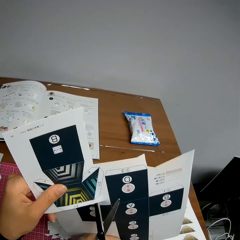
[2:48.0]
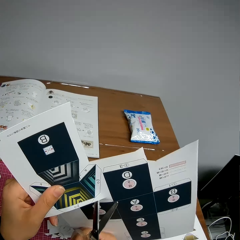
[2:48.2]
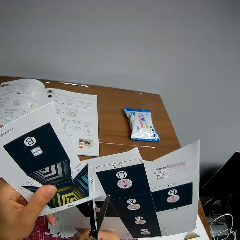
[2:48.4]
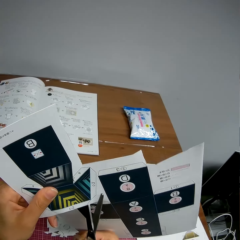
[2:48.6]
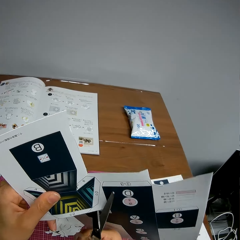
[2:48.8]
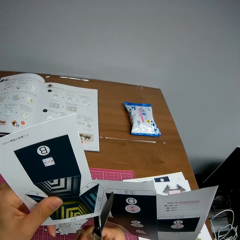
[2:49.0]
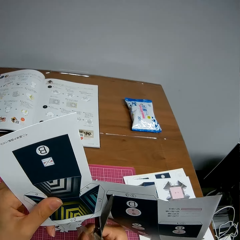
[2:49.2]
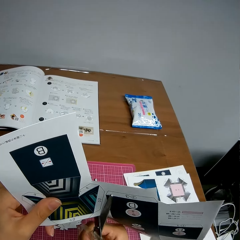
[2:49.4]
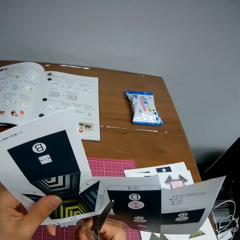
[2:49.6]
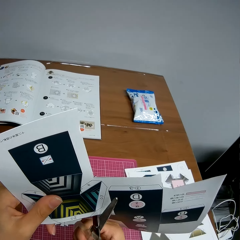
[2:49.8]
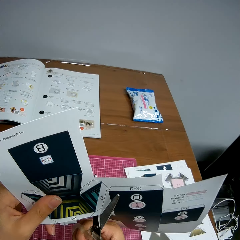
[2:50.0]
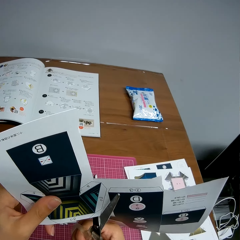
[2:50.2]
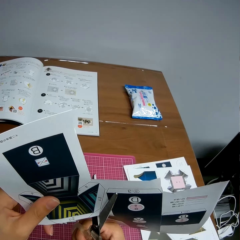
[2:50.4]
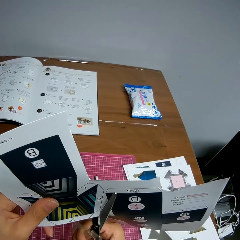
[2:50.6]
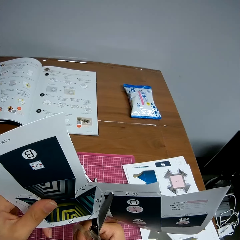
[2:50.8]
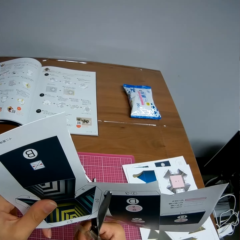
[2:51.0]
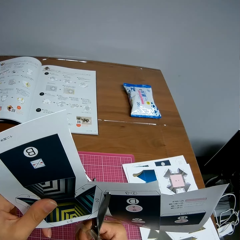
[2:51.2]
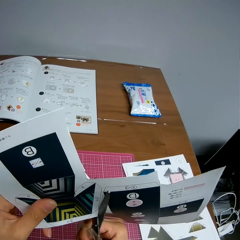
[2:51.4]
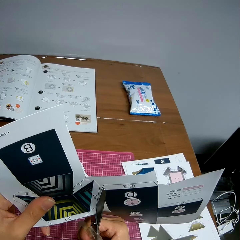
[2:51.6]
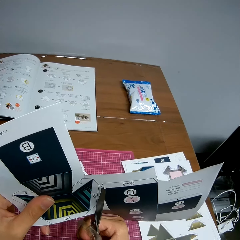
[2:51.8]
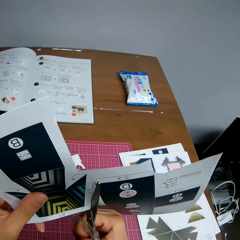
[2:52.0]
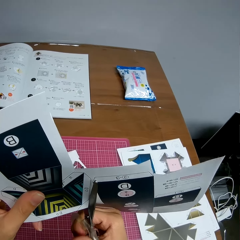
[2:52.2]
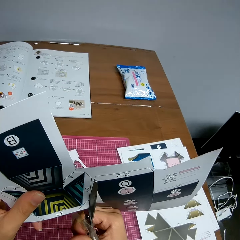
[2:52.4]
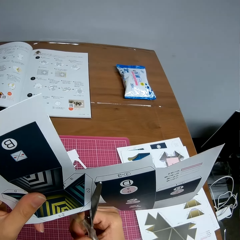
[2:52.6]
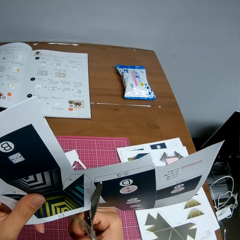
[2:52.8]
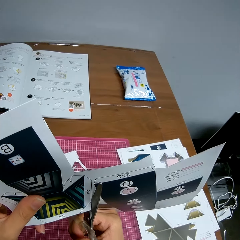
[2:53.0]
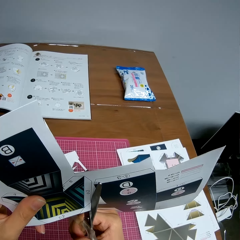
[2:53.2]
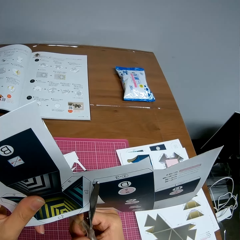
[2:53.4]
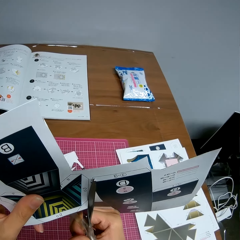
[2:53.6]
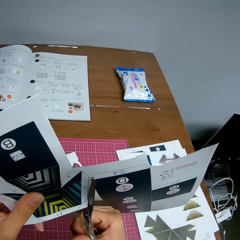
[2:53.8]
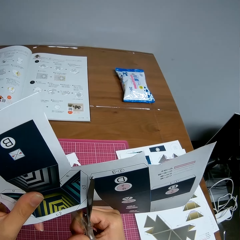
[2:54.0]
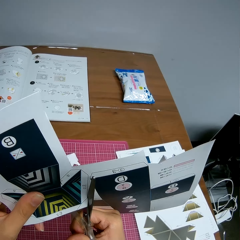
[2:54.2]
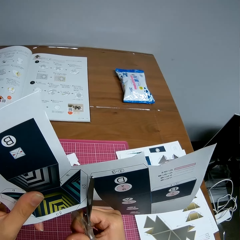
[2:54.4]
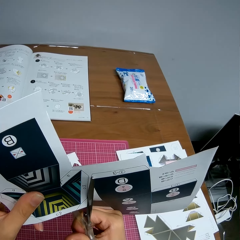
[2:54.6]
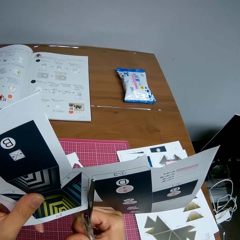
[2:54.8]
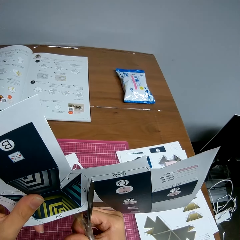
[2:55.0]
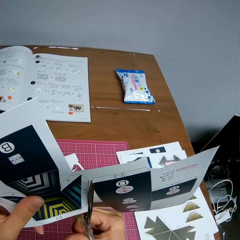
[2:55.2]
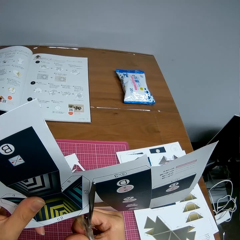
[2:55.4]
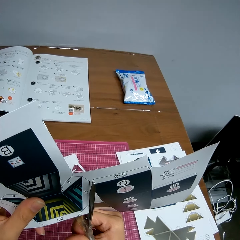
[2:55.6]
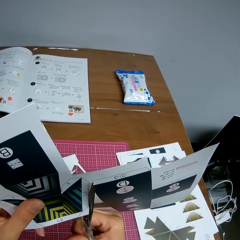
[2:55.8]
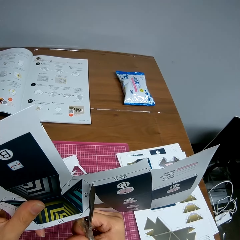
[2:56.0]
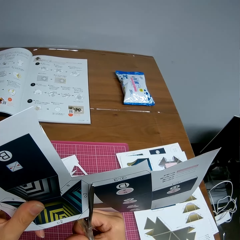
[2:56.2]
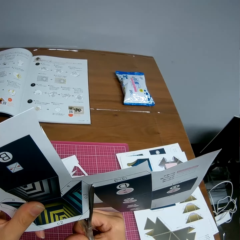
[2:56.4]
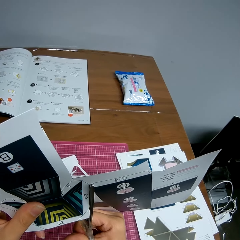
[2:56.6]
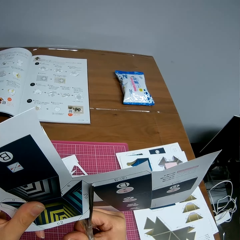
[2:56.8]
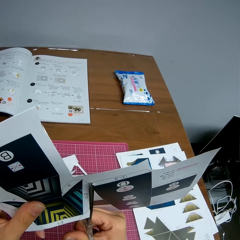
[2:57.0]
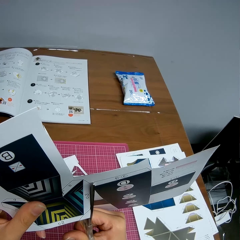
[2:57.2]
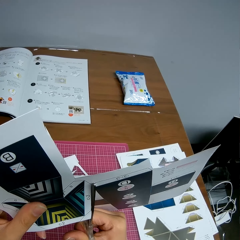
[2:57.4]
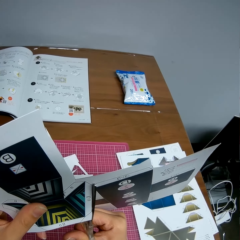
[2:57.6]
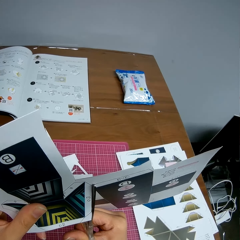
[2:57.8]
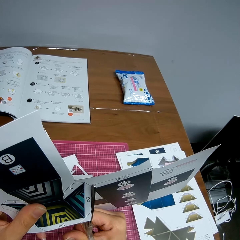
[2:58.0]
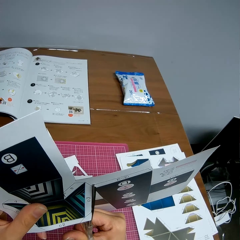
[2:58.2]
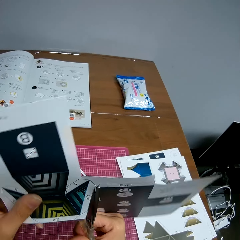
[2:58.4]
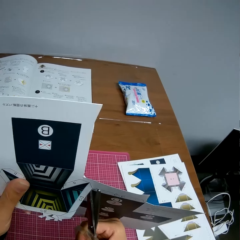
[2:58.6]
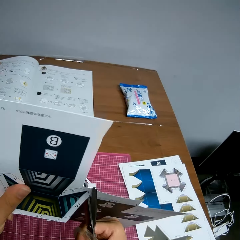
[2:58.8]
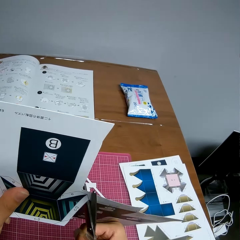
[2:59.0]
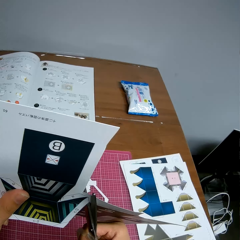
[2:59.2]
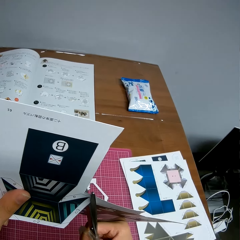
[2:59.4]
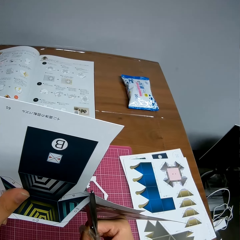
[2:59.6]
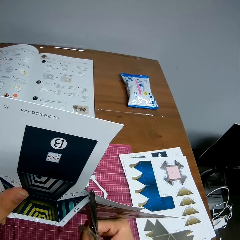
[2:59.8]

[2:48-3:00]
The camera wearer adjusts the paper in her hand. She continues cutting the paper with the scissors.

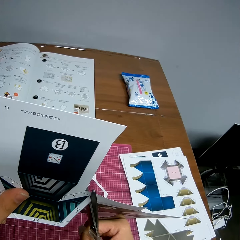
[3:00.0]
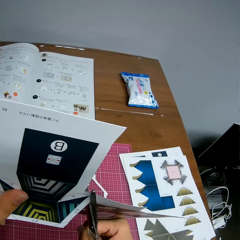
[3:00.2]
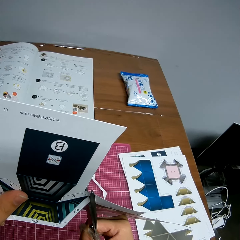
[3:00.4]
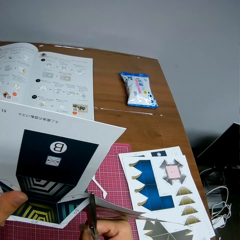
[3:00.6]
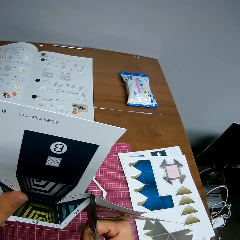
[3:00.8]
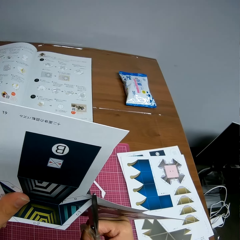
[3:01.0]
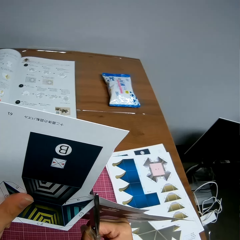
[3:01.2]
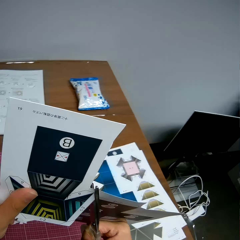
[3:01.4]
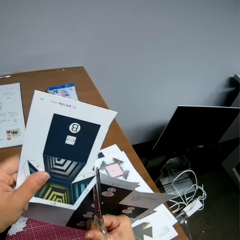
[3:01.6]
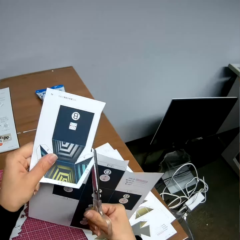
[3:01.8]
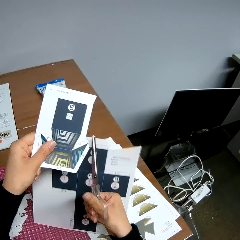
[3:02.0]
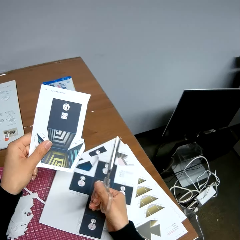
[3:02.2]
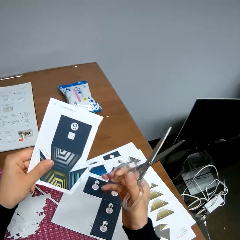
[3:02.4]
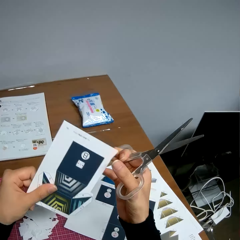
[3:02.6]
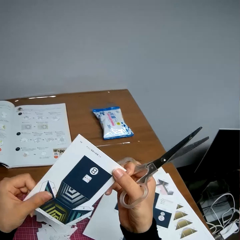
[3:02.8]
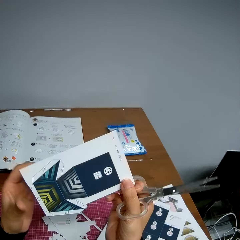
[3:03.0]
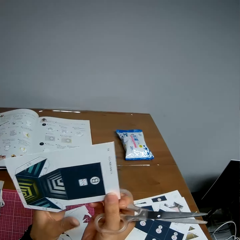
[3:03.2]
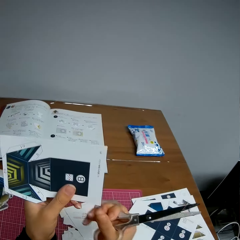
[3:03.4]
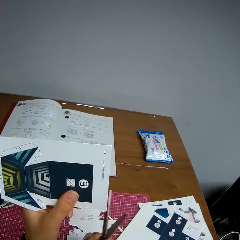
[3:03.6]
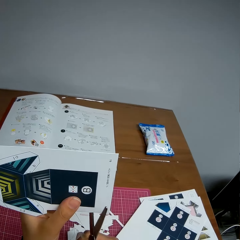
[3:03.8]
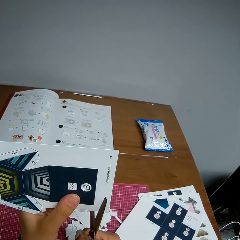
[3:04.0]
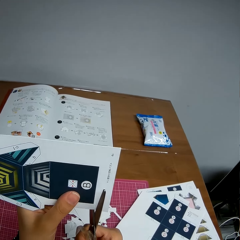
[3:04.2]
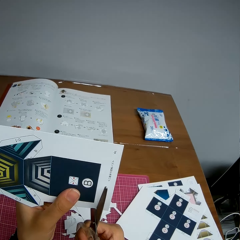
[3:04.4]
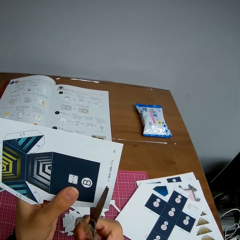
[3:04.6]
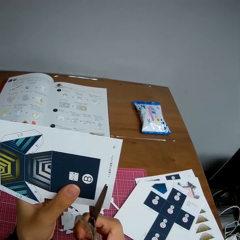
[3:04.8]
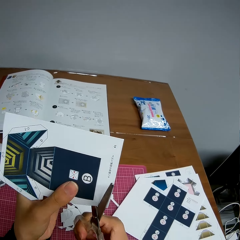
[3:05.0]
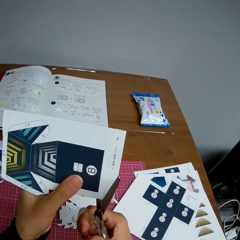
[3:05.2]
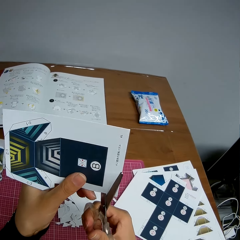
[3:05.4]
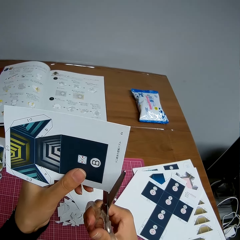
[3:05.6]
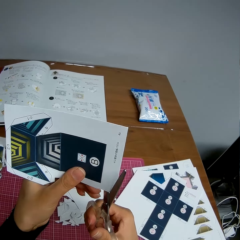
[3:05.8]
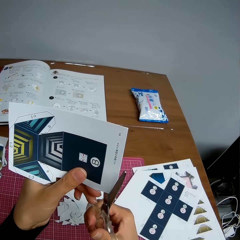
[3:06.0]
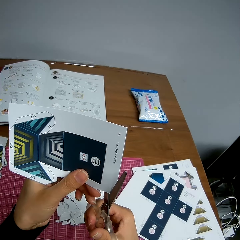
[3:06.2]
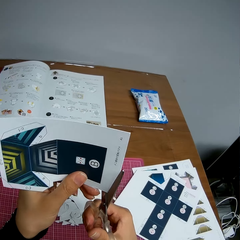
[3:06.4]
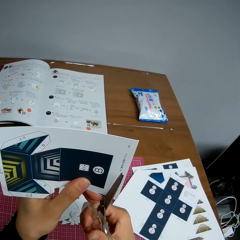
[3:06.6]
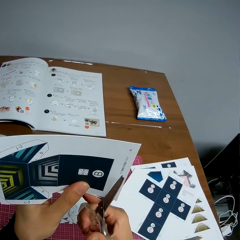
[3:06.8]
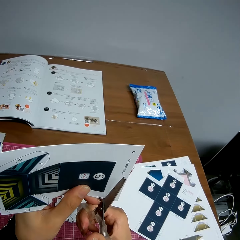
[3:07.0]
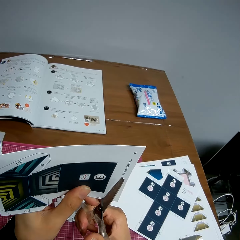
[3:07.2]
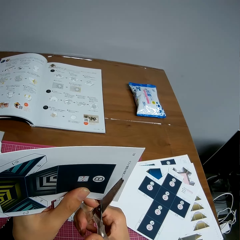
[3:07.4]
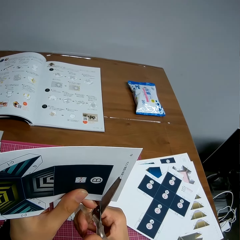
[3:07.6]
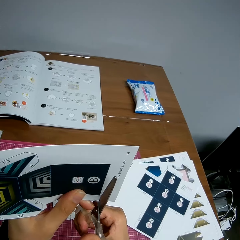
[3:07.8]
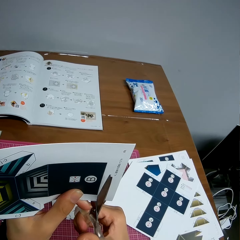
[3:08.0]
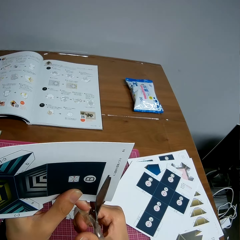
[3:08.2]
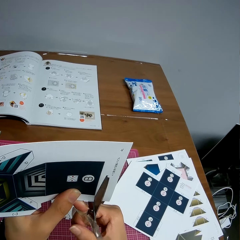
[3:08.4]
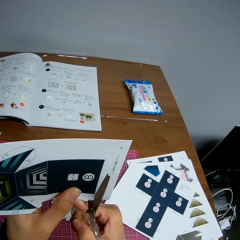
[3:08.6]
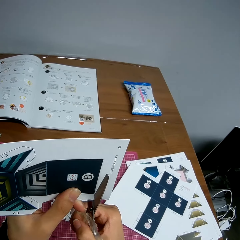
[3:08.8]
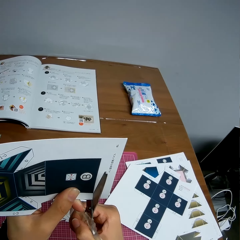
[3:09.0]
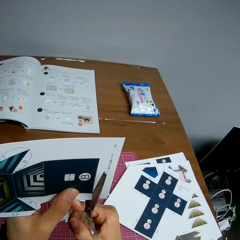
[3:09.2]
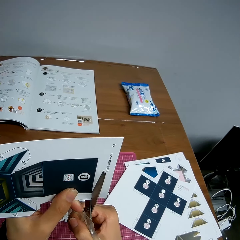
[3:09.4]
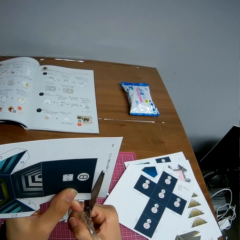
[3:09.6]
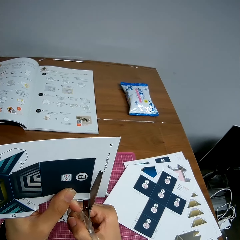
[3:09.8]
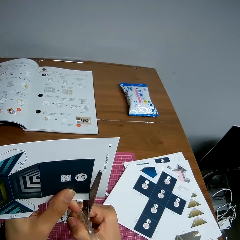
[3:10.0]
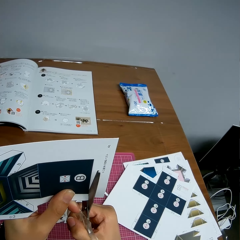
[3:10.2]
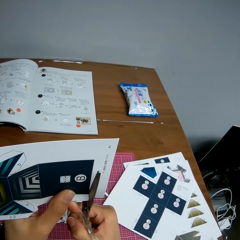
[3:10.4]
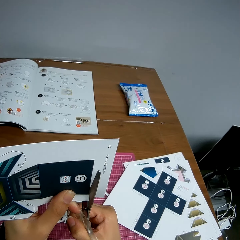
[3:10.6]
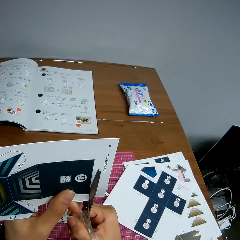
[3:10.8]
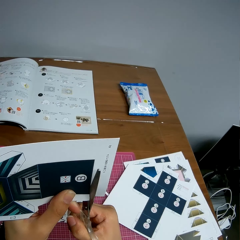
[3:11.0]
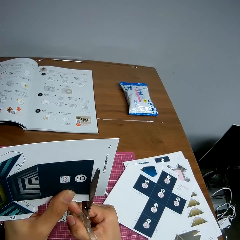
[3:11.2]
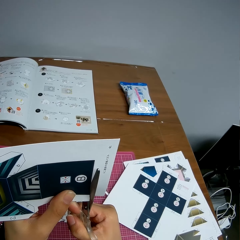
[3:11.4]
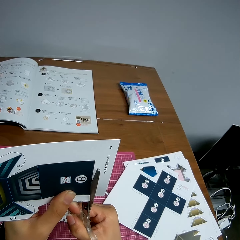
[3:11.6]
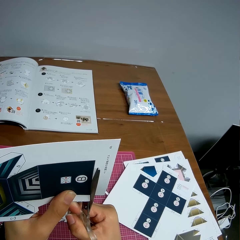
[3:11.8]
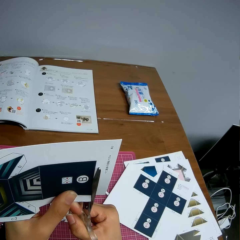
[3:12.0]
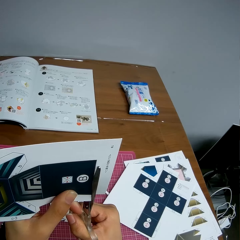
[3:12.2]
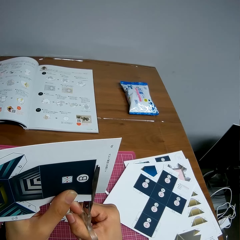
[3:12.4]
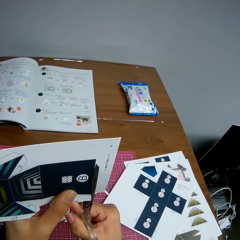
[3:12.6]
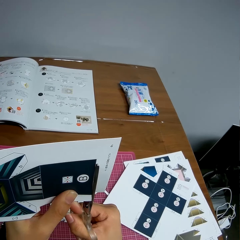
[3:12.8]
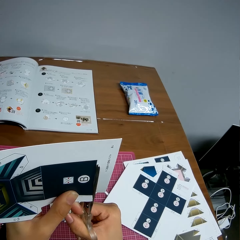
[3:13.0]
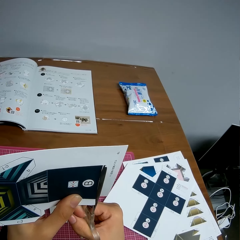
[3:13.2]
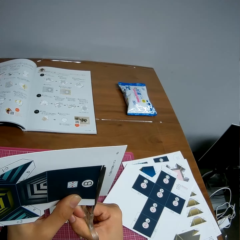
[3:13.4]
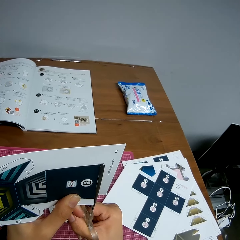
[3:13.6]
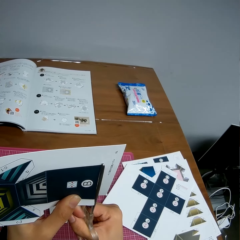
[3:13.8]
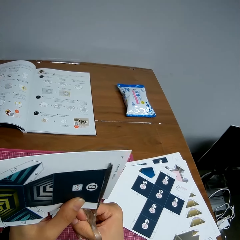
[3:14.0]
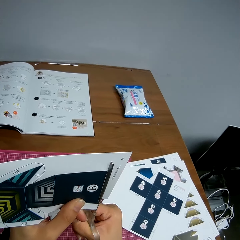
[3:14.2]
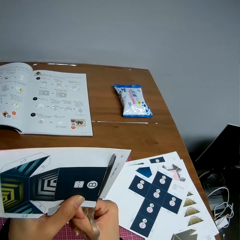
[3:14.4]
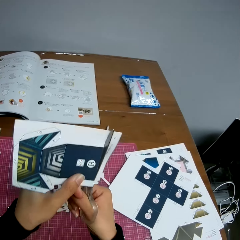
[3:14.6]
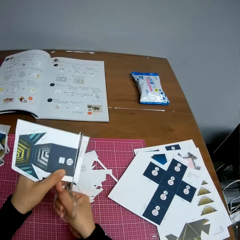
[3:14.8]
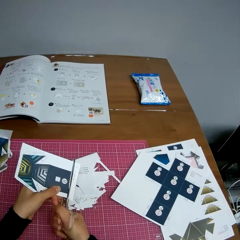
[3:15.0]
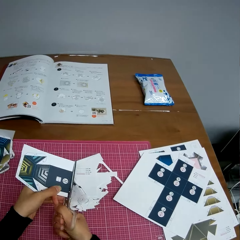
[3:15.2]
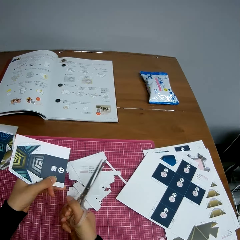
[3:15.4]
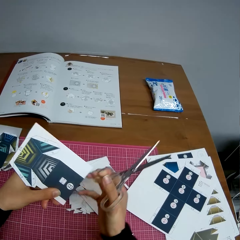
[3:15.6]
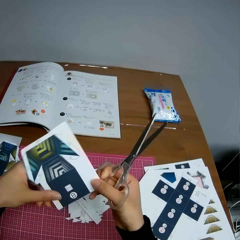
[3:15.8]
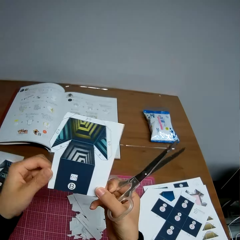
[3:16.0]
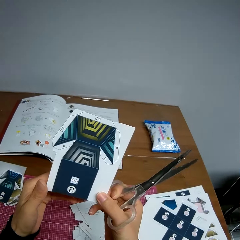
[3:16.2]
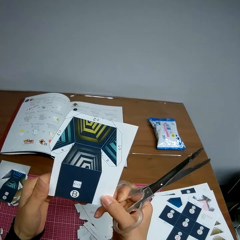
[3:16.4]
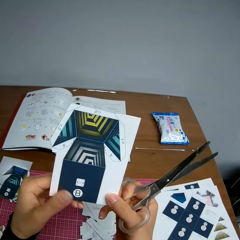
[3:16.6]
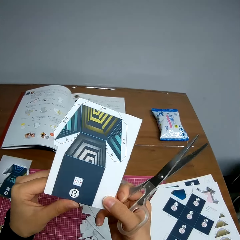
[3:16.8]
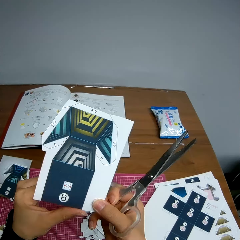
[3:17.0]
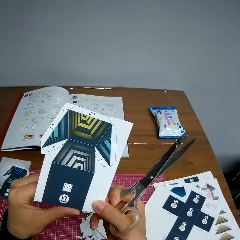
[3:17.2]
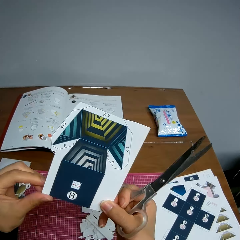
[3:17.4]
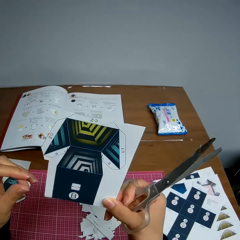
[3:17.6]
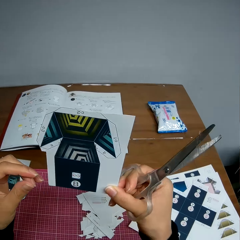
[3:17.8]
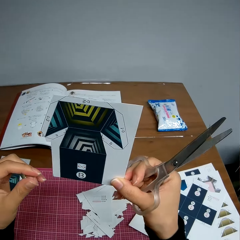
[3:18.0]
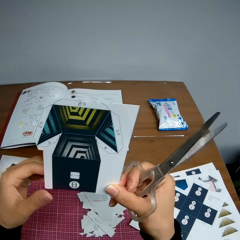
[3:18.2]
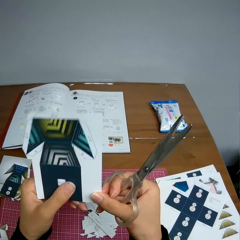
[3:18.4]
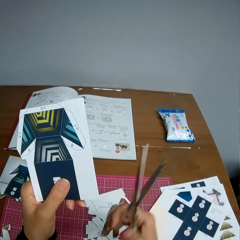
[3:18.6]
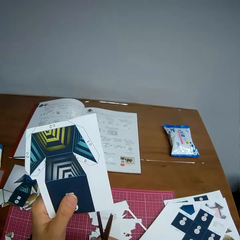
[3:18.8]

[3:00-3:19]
The camera wearer drops a part of the paper on the table. She holds the paper in her hands. She adjusts the paper in her hand. She turns the paper. She cuts a piece of the paper with the scissors. She continues cutting the paper with the scissors. She drops a piece of the paper on the table. She turns the paper. She adjusts the paper in her hand.
